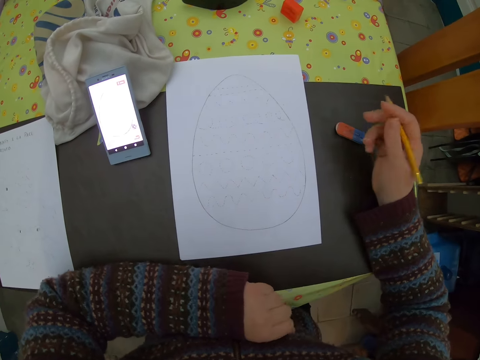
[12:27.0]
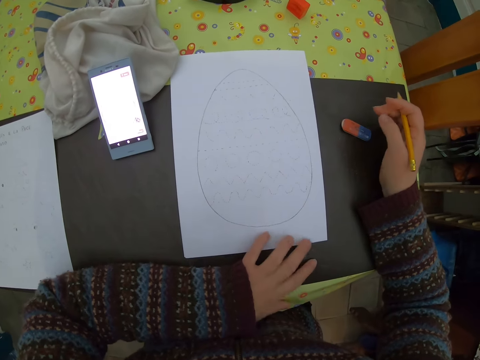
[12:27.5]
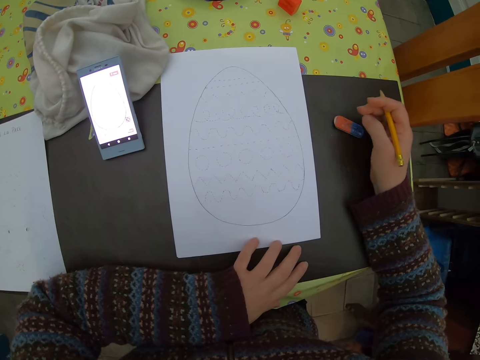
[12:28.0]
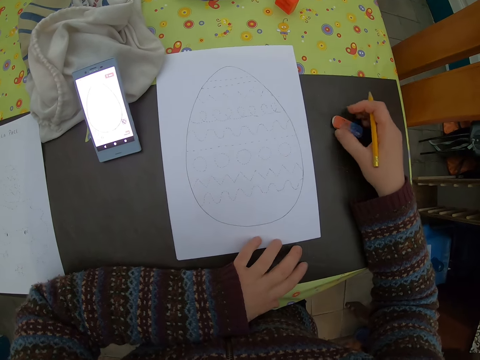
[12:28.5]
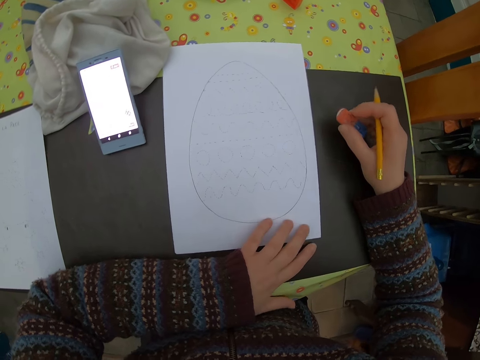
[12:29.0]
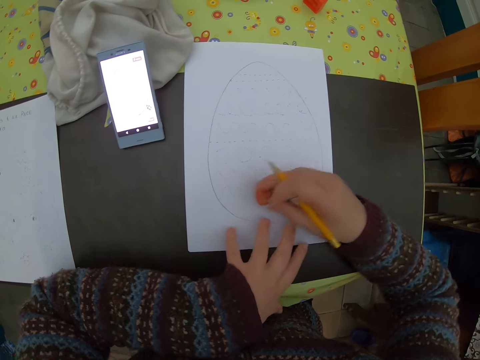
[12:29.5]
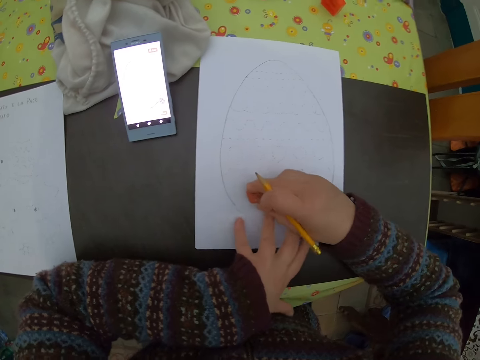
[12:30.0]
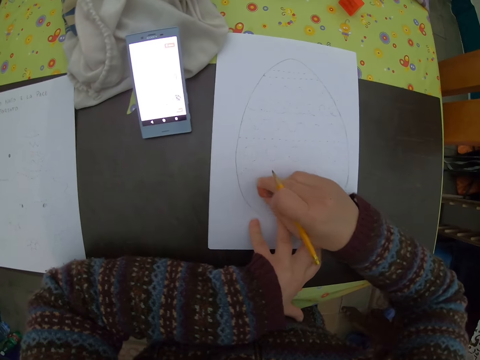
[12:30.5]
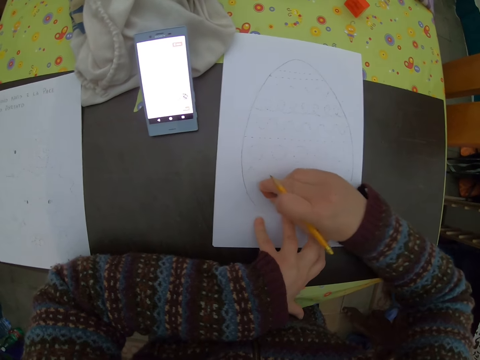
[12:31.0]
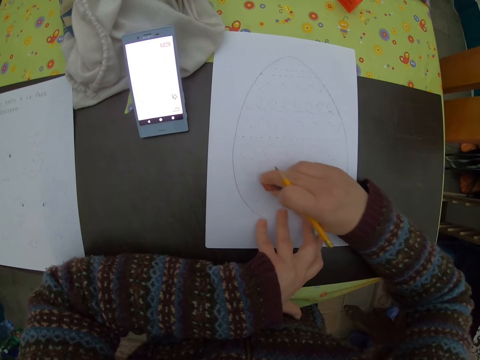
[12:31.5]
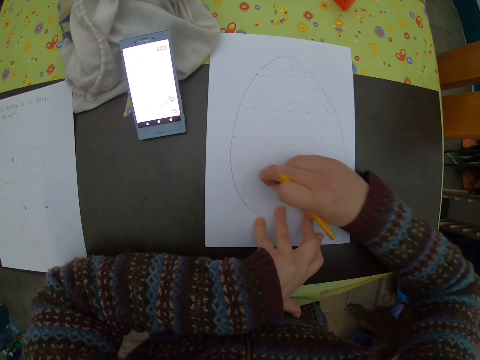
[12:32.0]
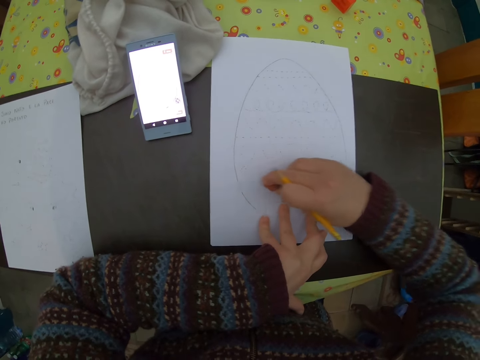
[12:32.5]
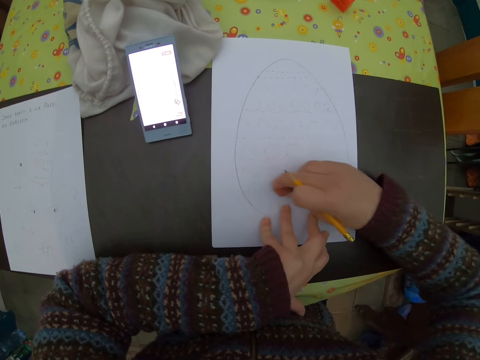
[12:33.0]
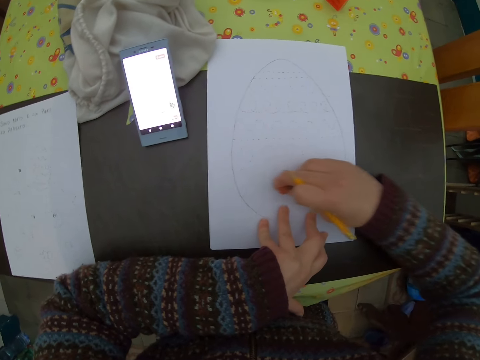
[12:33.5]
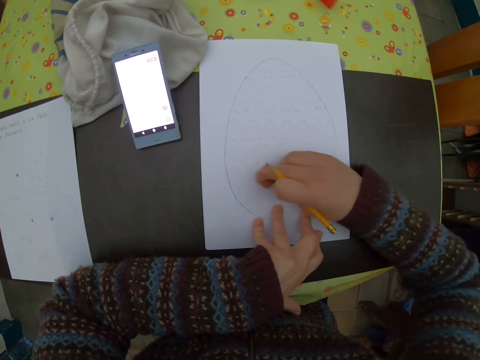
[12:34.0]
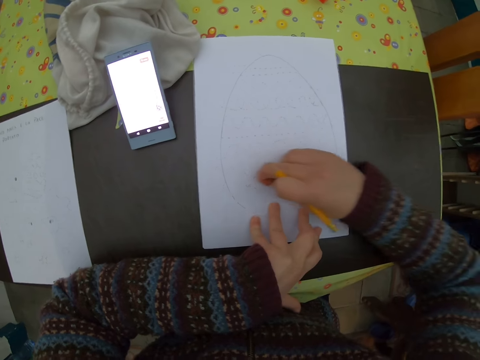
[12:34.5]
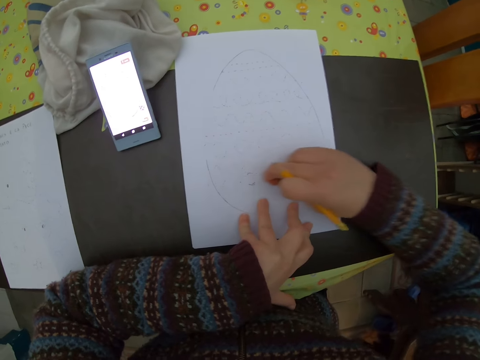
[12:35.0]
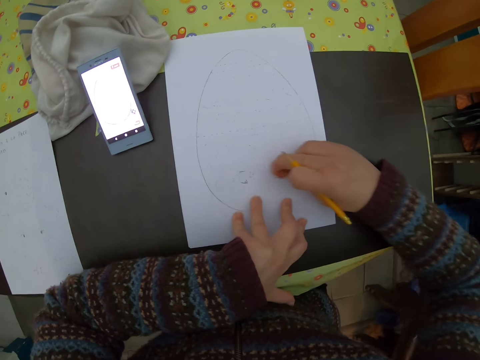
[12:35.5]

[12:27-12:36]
The camera wearer picks the eraser on the table with her right hand. She cleans images on the plain paper with the eraser in her right hand.

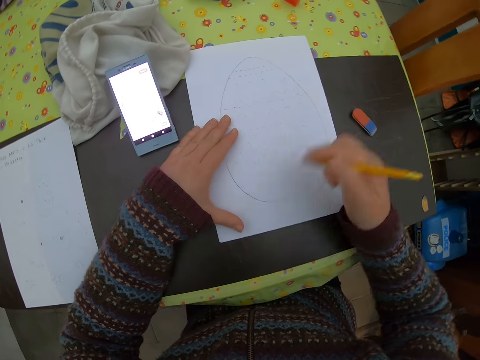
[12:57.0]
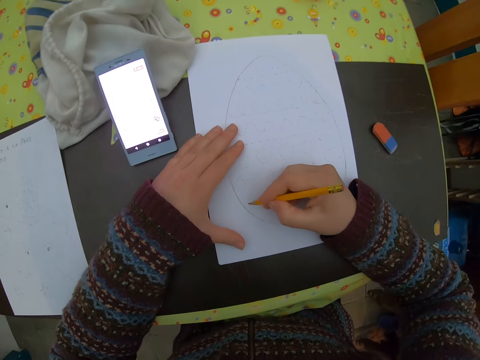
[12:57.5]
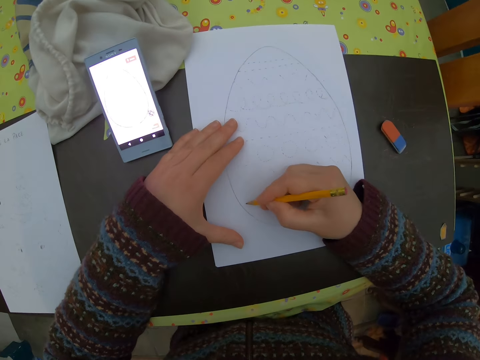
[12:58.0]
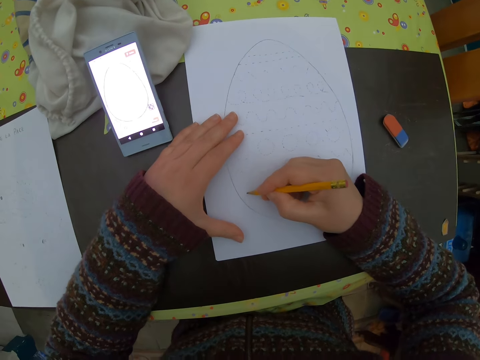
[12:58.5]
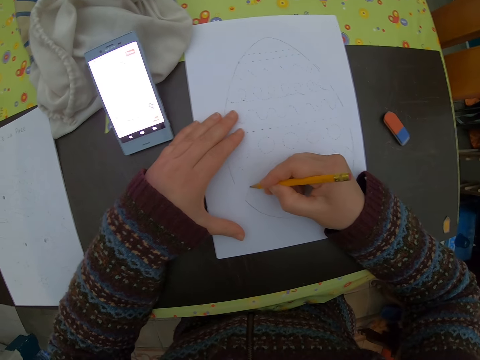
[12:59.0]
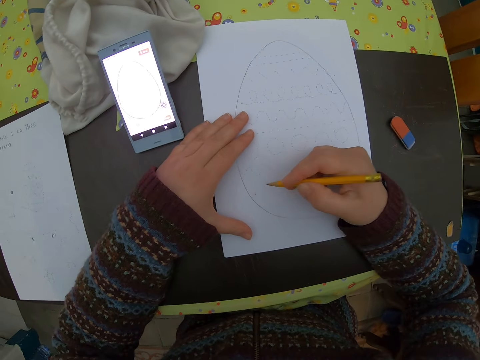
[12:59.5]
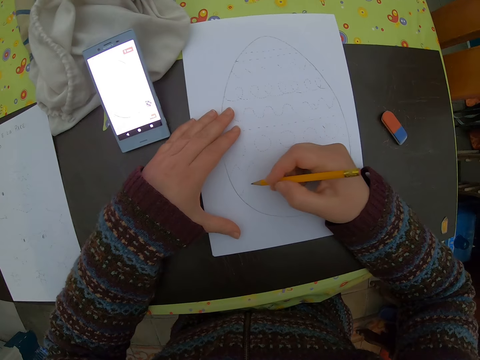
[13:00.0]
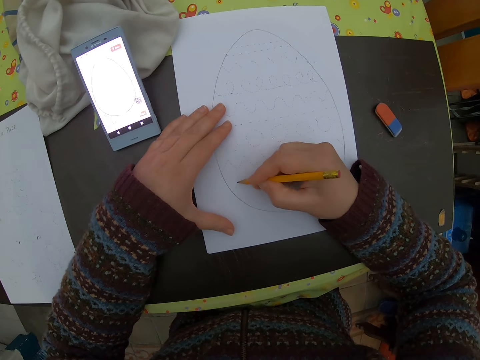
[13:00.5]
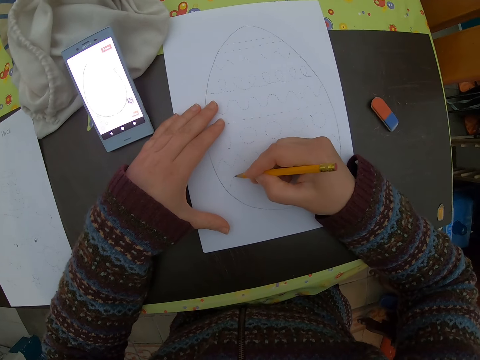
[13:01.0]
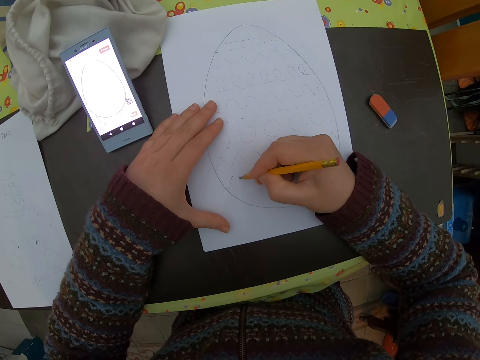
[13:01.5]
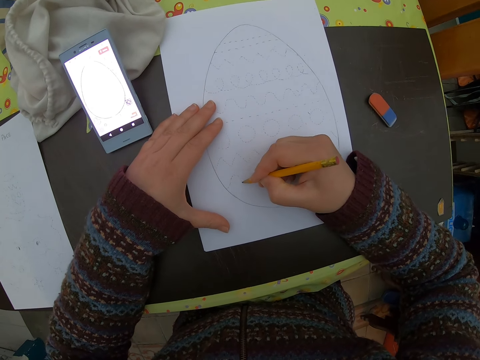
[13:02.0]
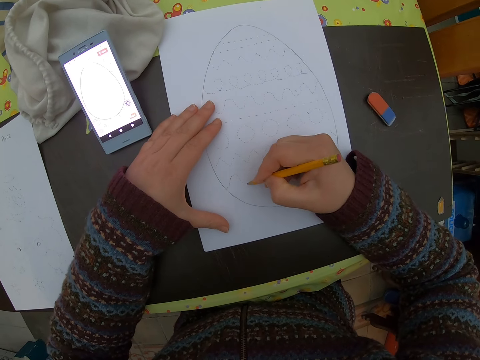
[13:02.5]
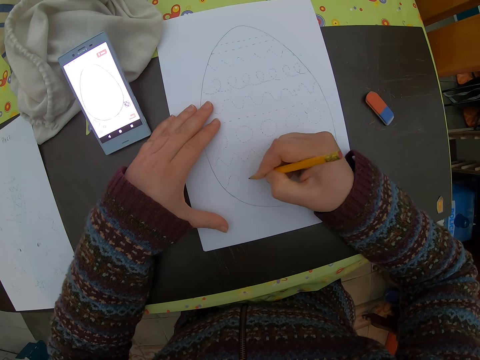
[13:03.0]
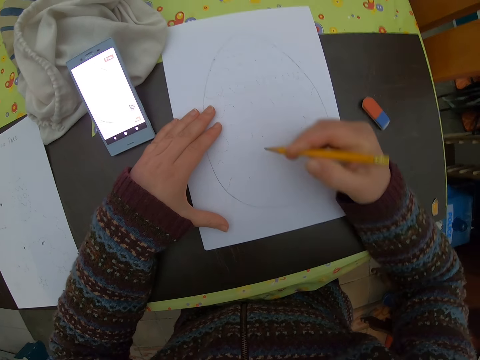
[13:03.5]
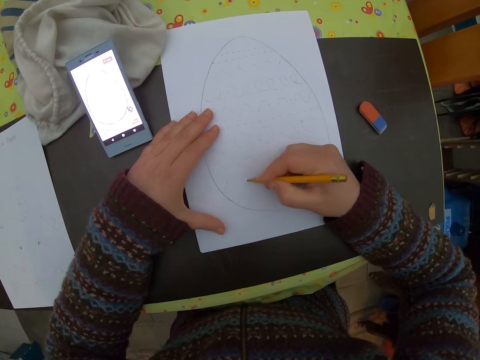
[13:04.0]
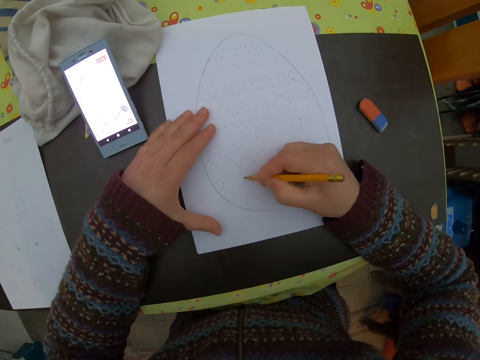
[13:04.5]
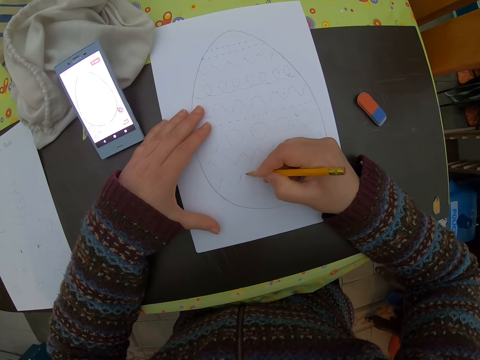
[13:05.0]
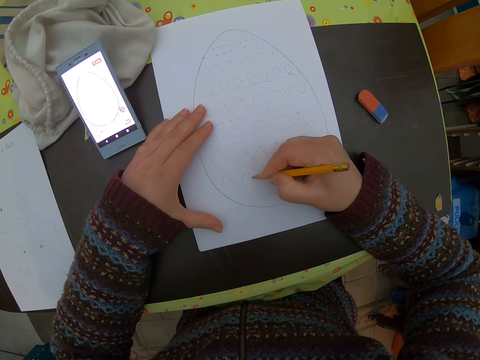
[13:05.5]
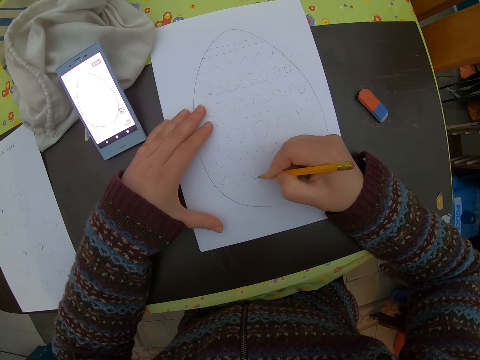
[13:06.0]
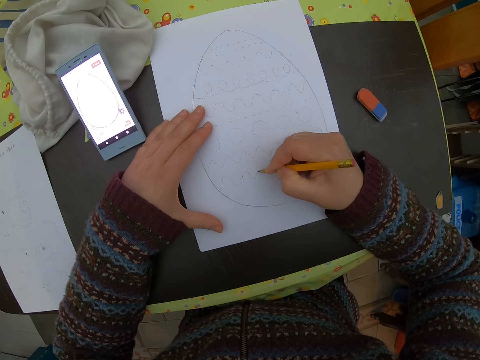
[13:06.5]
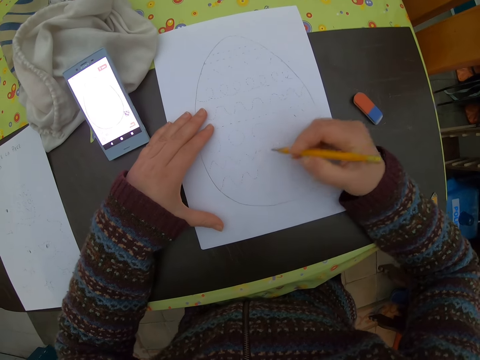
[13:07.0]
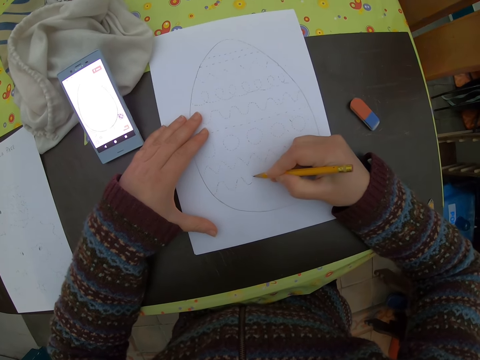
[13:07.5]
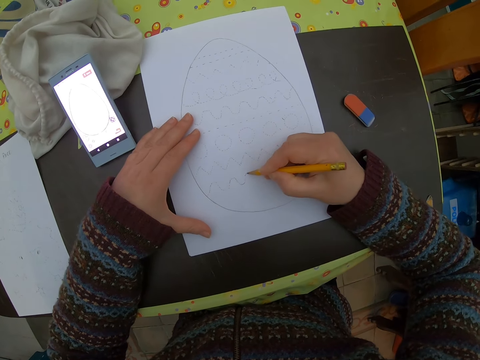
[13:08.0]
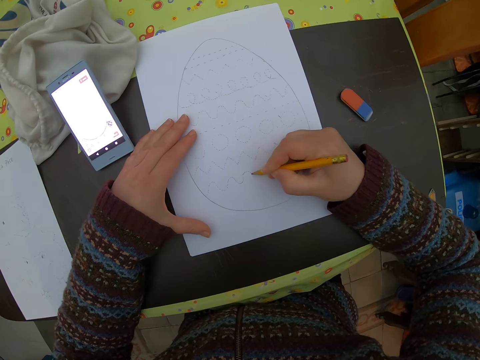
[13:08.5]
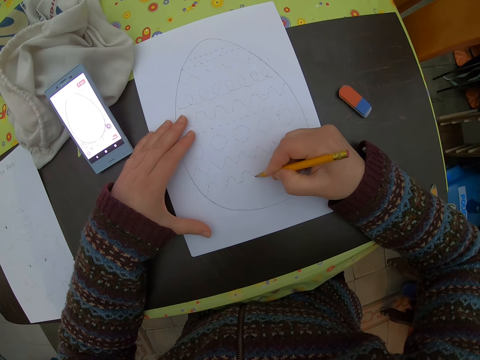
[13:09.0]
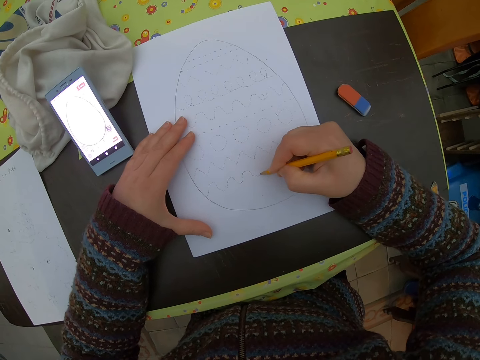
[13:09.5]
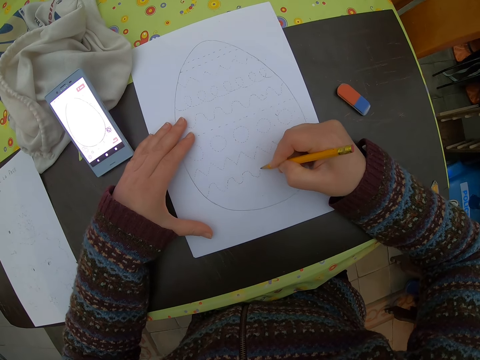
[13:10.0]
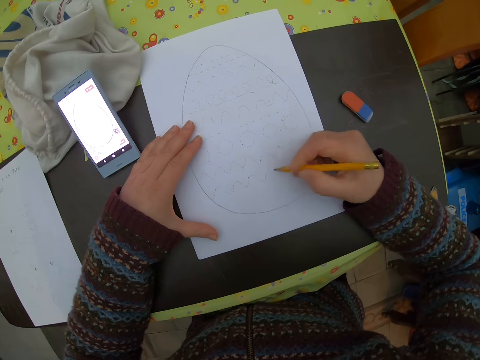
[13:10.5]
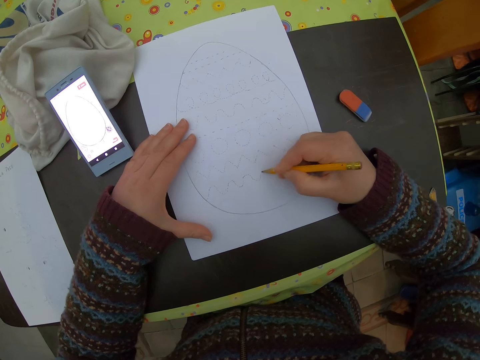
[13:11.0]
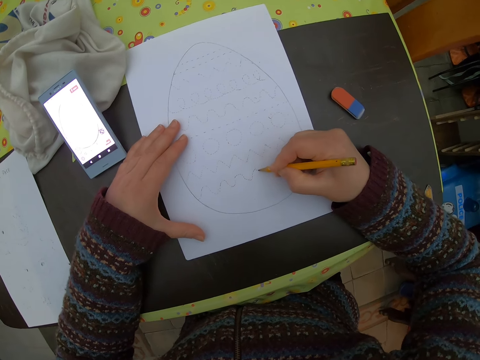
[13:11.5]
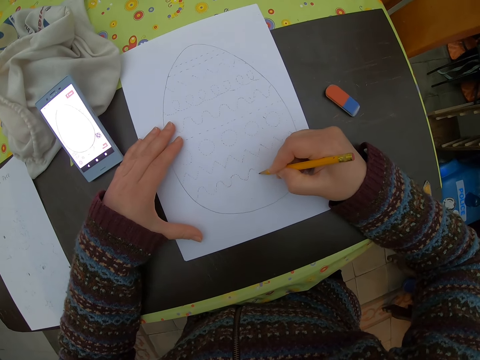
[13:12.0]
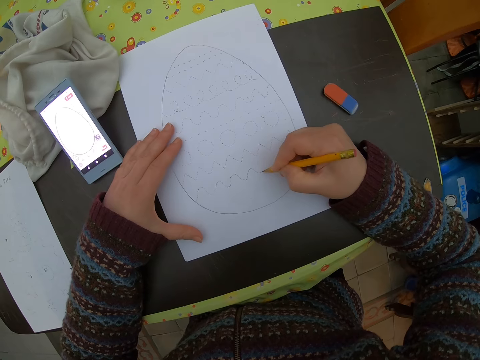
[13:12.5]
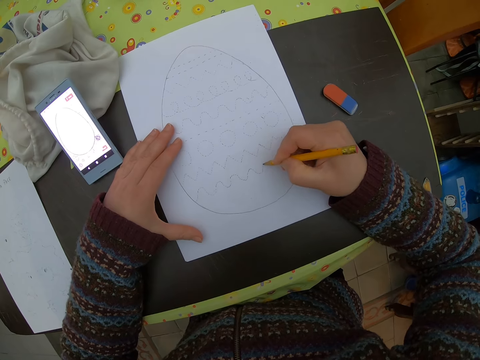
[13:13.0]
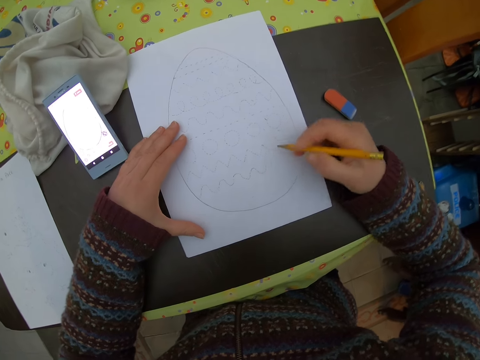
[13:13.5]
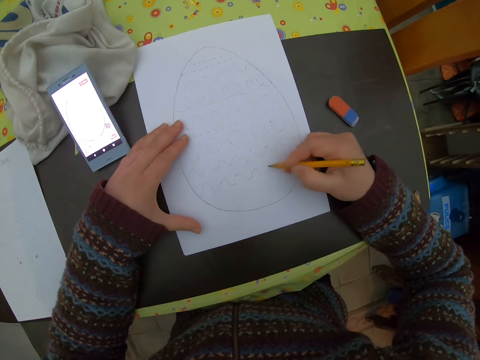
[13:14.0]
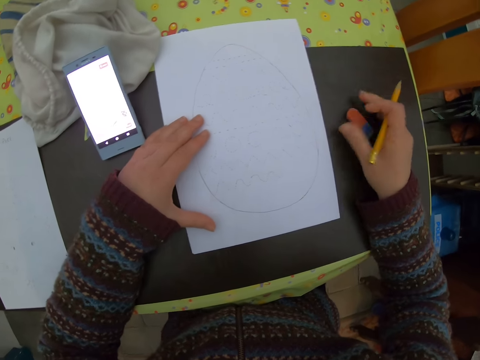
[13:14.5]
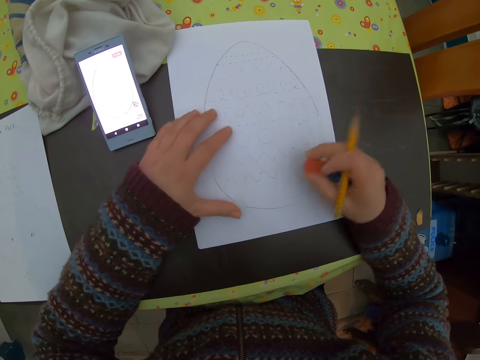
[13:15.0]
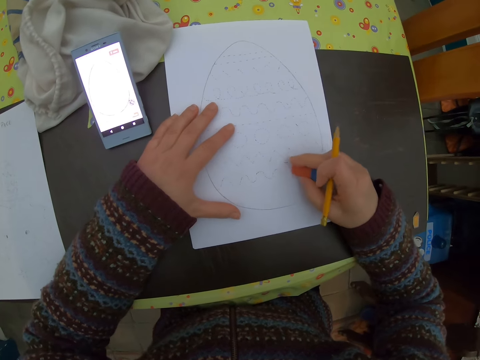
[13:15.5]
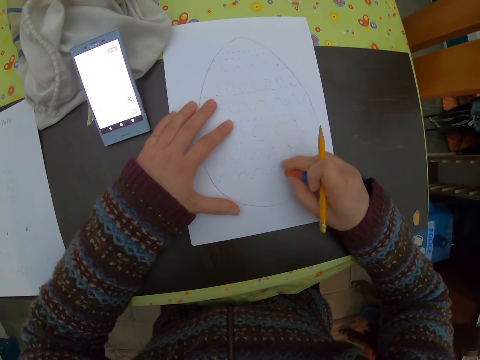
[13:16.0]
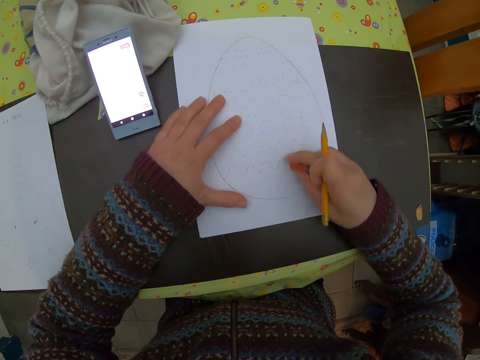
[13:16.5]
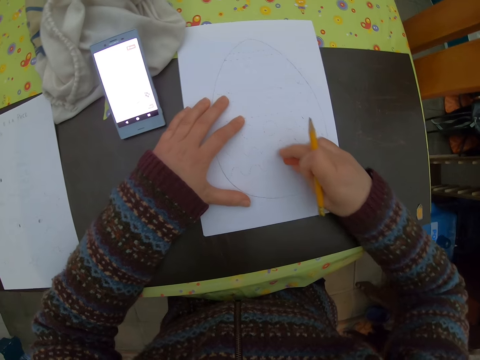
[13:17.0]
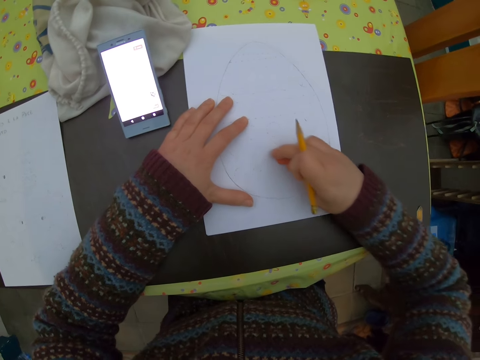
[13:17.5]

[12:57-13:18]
The camera wearer draws images on the plain paper with the pencil in her right hand. She picks the eraser on the table with her right hand. She cleans images on the paper with the eraser in her right hand.
